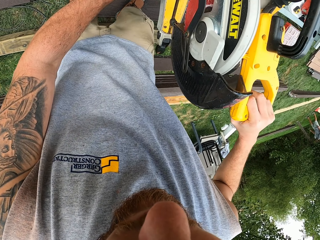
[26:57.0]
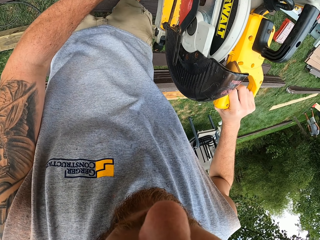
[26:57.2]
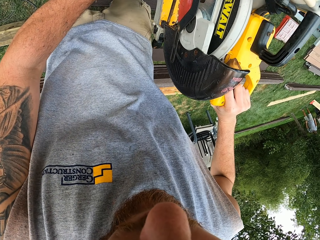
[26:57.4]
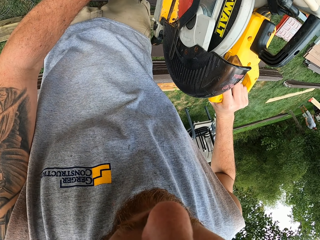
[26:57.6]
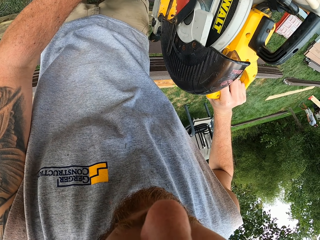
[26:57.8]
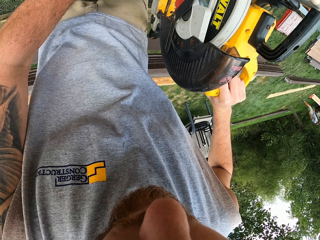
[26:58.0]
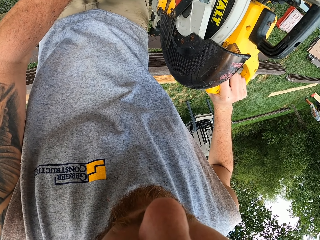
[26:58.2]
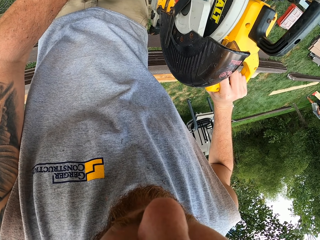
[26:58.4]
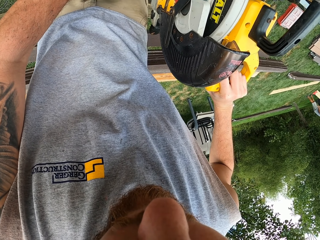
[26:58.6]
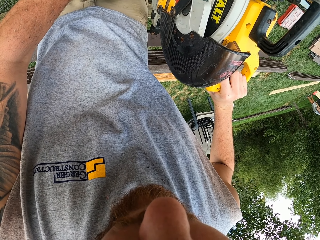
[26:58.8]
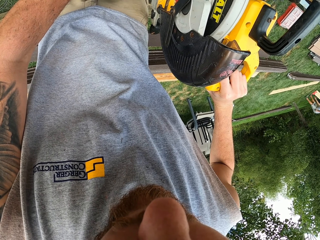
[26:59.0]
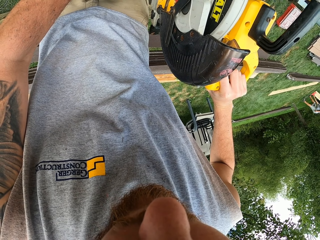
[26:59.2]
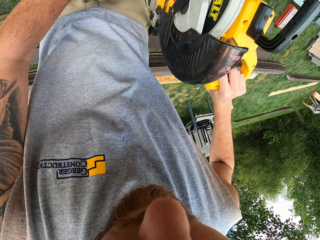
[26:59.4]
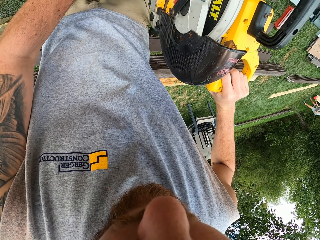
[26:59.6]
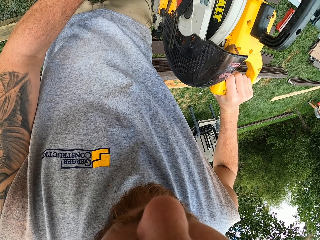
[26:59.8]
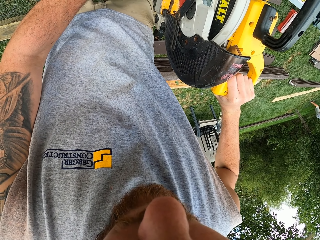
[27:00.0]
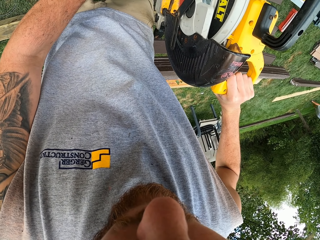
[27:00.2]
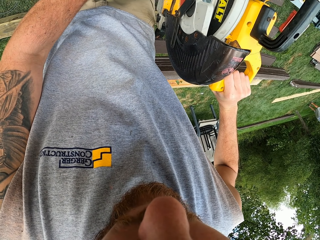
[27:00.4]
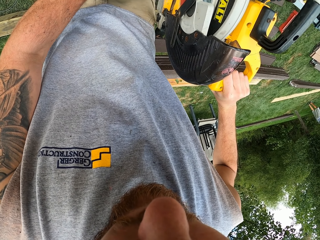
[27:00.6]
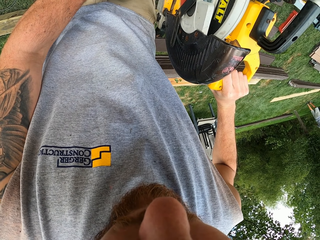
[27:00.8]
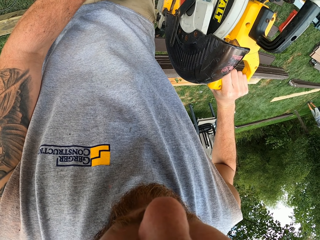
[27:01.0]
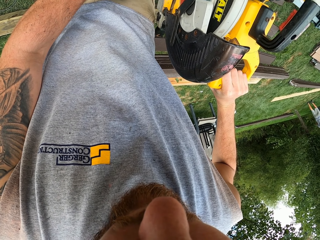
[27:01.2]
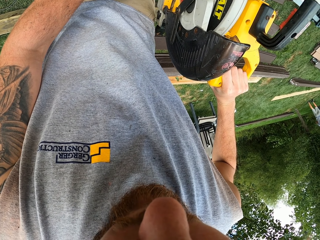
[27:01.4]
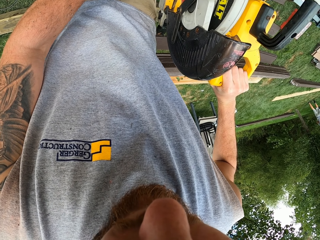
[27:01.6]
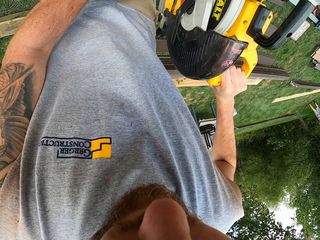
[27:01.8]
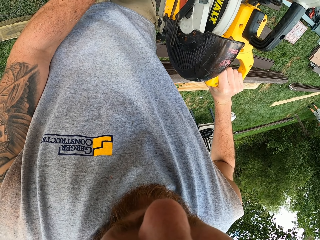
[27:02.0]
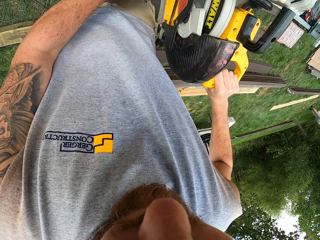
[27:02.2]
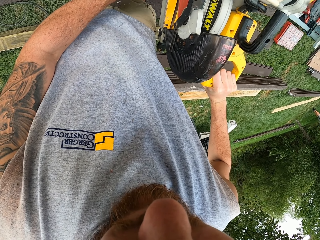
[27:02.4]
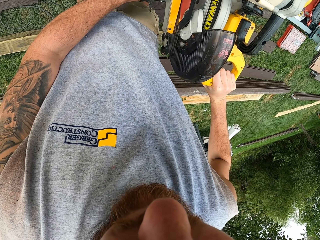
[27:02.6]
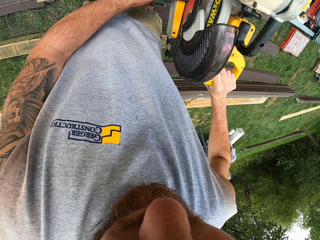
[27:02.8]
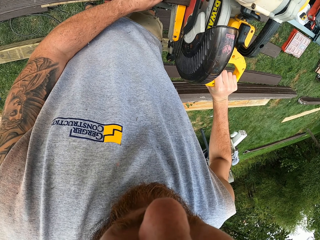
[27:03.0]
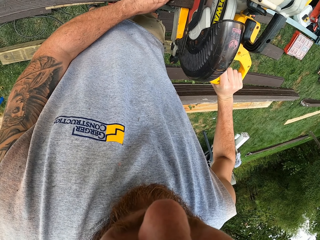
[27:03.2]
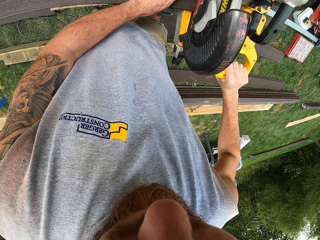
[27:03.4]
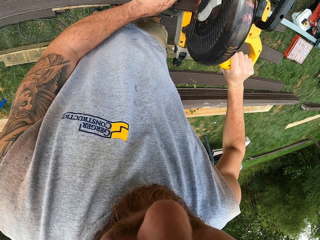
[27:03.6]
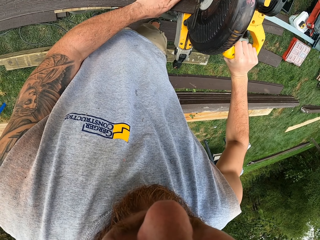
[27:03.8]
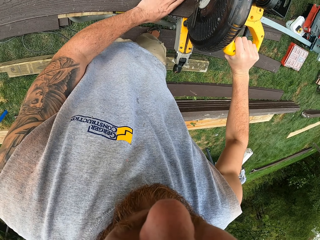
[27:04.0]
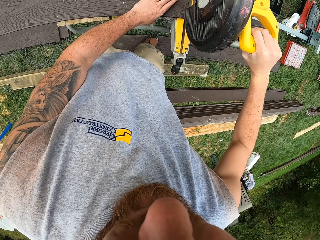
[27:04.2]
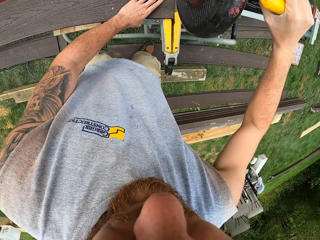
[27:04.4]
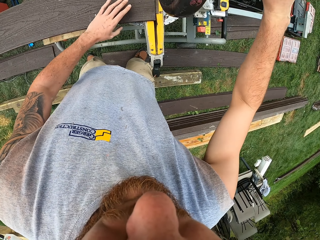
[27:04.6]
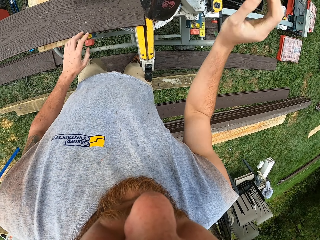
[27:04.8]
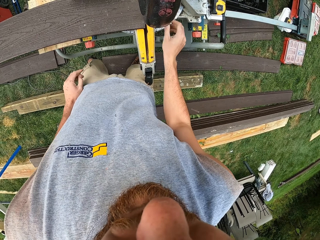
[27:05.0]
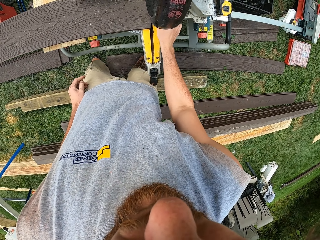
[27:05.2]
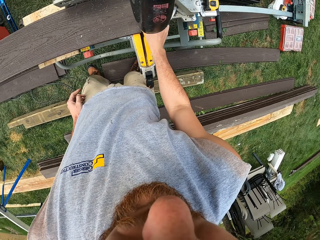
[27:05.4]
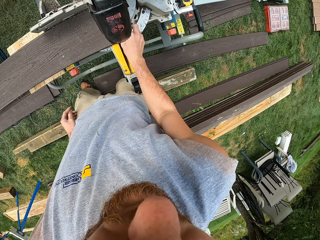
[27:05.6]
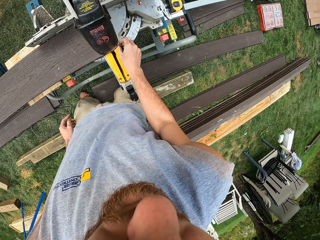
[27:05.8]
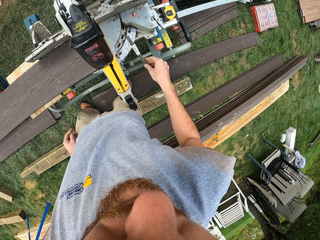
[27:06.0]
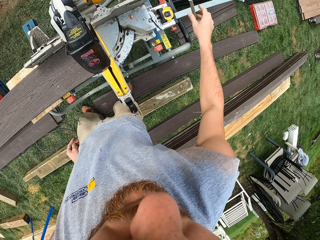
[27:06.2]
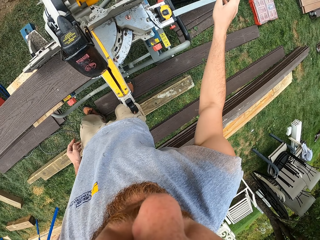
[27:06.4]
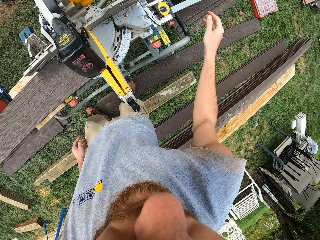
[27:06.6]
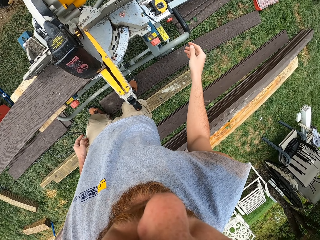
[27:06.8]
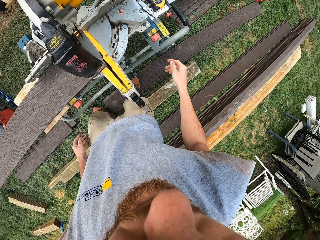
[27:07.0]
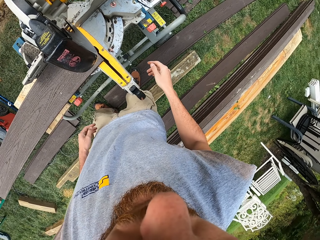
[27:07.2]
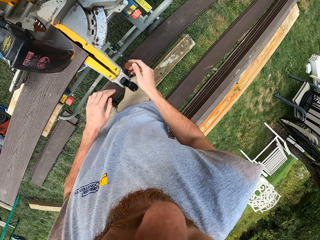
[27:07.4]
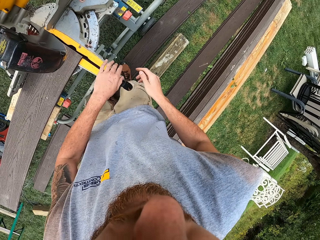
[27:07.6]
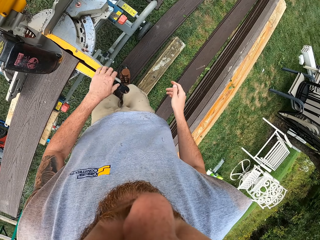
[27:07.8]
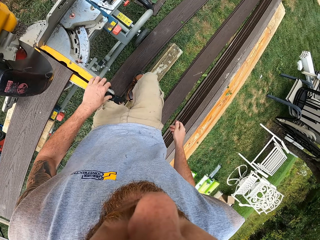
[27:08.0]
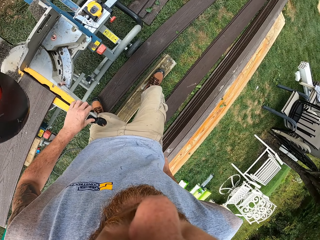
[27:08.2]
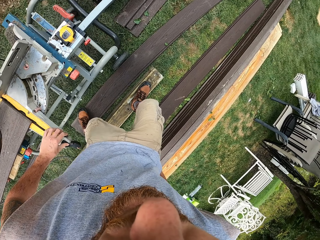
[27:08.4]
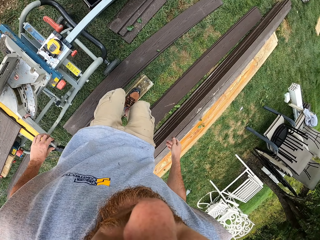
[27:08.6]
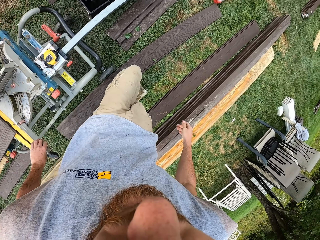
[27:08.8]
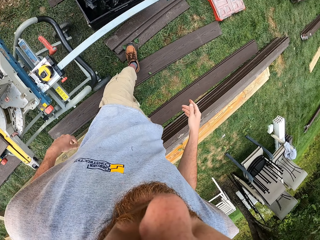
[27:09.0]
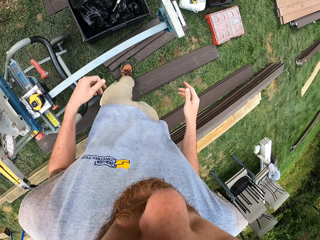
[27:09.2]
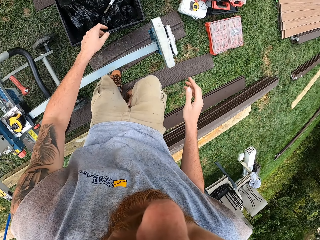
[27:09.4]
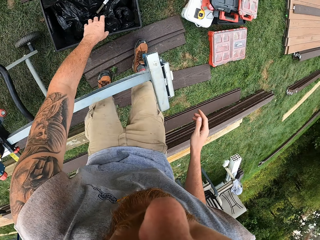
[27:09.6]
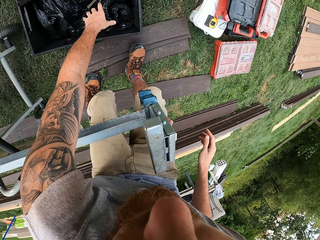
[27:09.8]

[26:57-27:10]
The camera wearer adjusts the wood cutter. They cut the wood with the circular saw and pull back the circular saw. They cut the wood with the wood cutter and move both hands. They pick up the piece of wood, throw the piece of wood and pull back the right hand. They hold the circular saw and walk around.

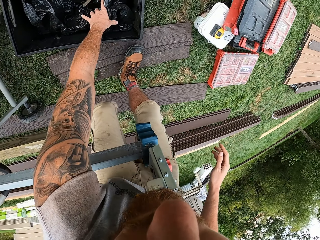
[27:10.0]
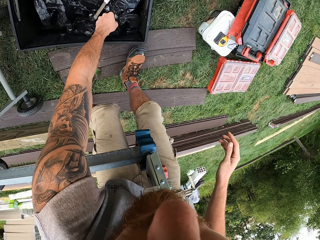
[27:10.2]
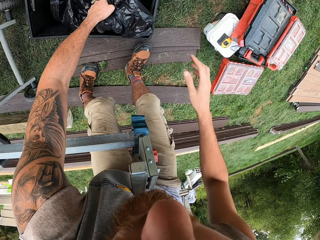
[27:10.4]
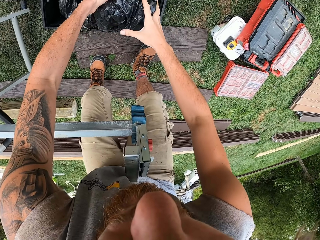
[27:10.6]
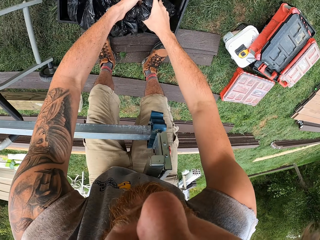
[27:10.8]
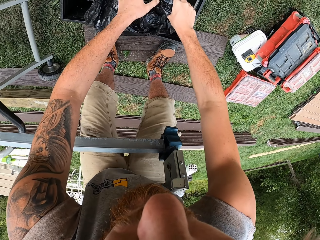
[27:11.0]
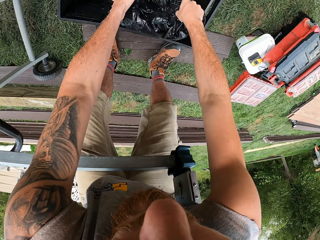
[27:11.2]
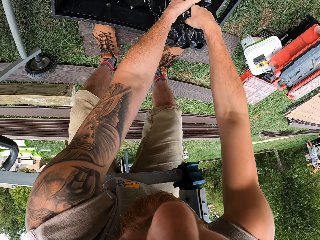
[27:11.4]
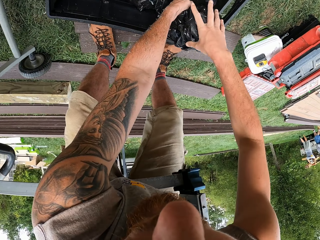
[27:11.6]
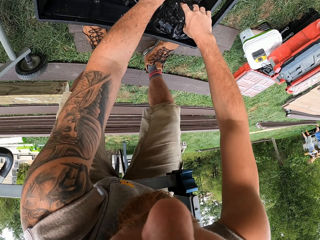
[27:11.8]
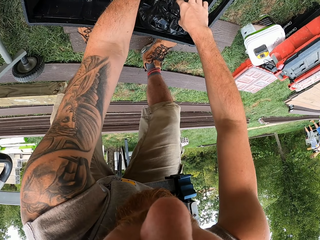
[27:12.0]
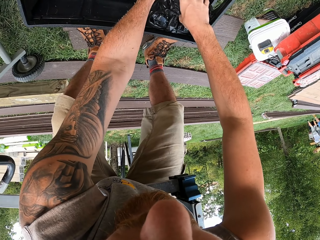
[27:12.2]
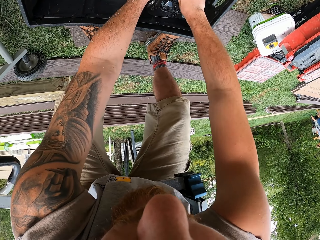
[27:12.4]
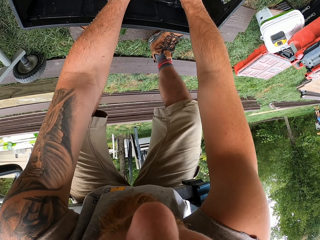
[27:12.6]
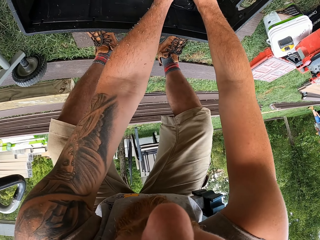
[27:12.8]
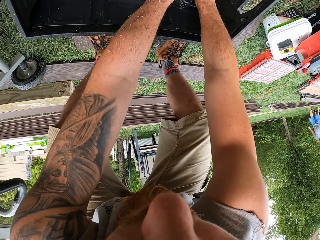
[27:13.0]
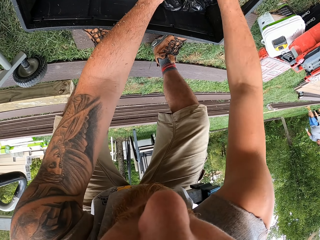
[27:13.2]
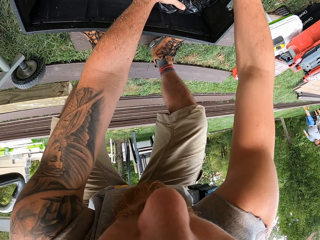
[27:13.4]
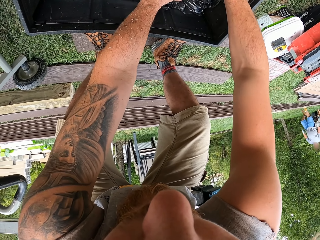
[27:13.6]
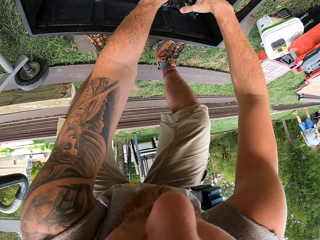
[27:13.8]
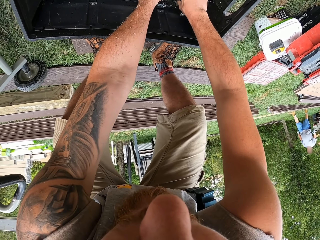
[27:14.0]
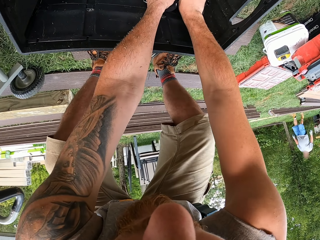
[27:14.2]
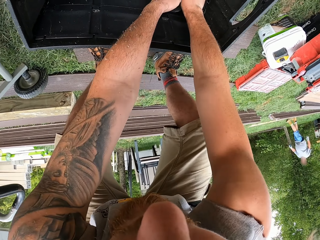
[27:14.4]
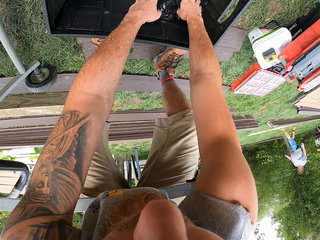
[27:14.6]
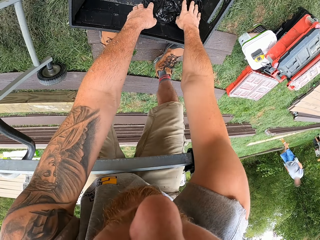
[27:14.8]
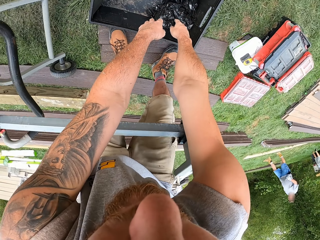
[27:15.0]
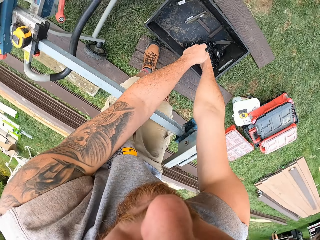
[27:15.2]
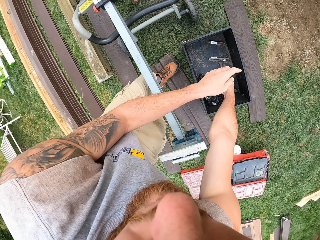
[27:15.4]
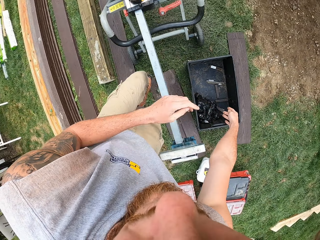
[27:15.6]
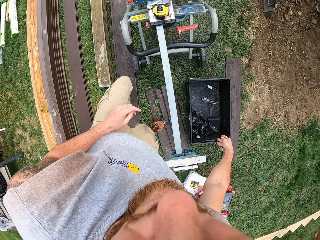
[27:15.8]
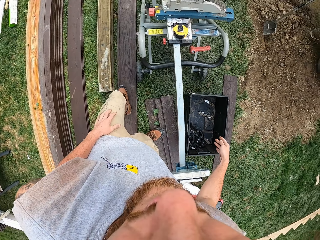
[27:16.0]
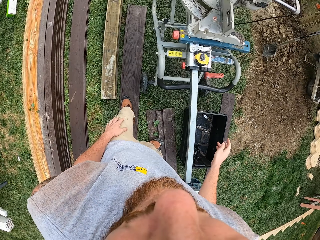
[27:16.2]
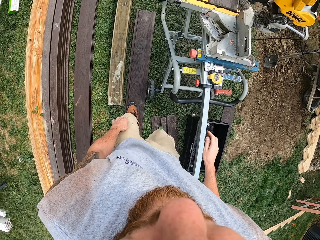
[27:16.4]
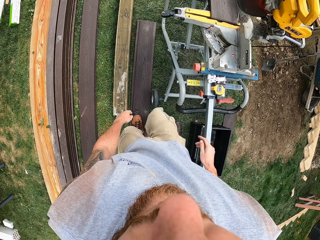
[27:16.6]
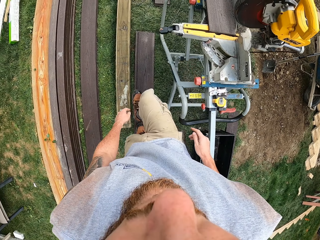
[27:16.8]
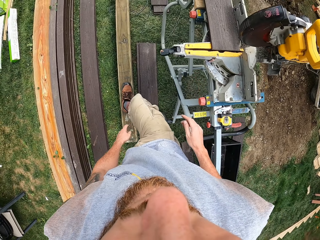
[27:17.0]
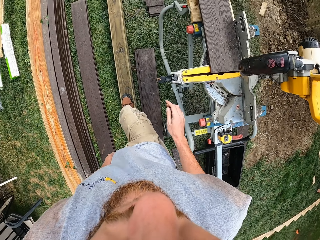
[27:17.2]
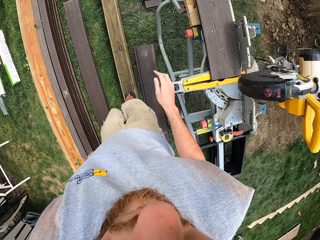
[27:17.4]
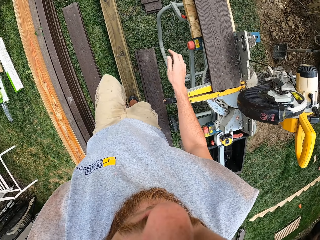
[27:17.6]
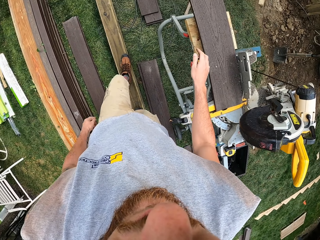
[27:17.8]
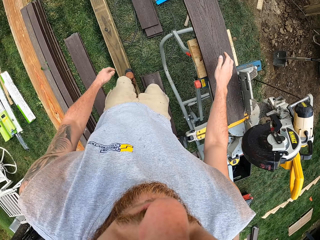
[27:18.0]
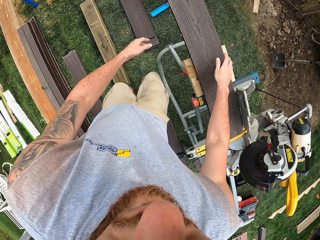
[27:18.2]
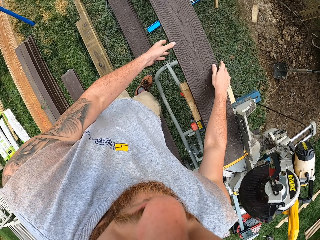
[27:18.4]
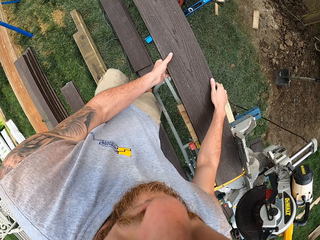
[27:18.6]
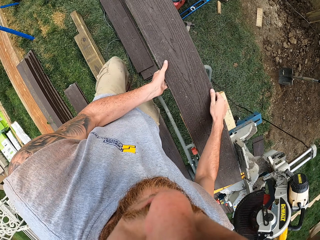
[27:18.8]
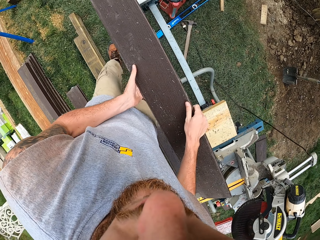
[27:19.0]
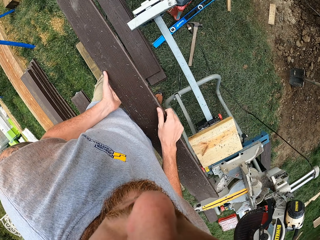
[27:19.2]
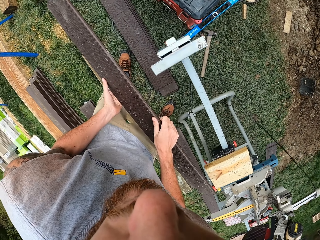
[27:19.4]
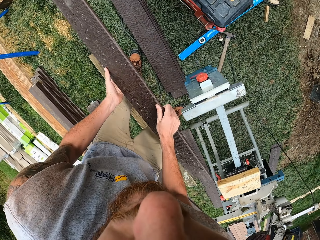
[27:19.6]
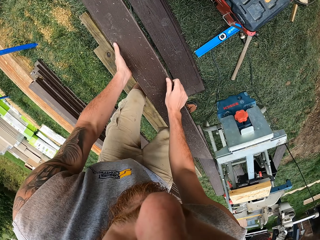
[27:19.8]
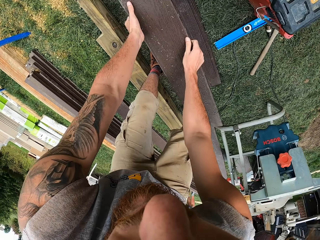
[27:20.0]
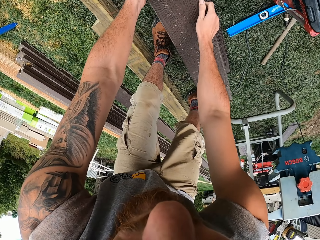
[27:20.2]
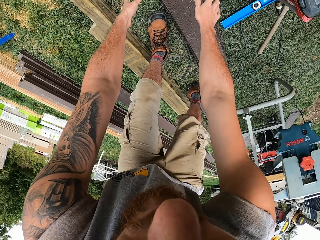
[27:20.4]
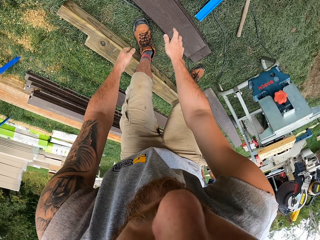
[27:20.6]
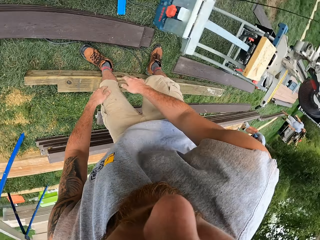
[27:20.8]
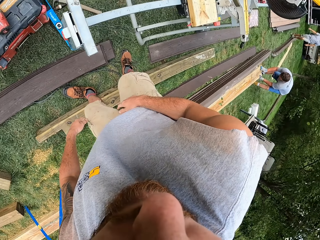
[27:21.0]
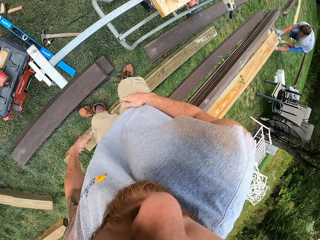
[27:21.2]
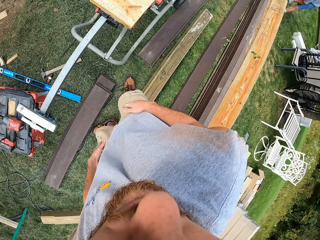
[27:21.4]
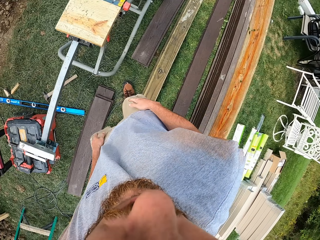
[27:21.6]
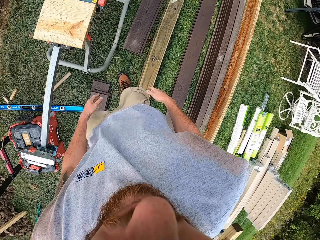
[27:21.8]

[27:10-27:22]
The camera wearer pulls the nylon paper and holds the paper. They press the nylon paper and adjust papers on a tin. They walk around. They take off the timber from the woodcutting machine and put the wood on the ground.
